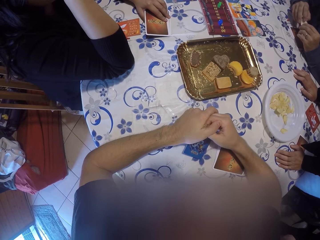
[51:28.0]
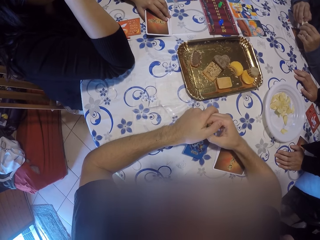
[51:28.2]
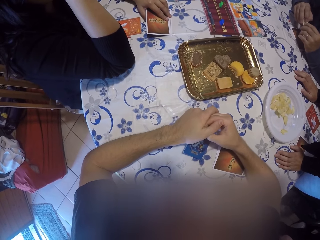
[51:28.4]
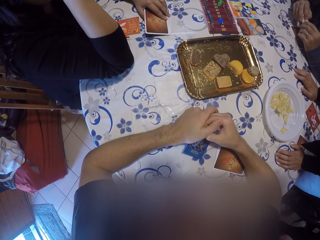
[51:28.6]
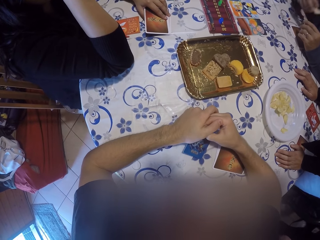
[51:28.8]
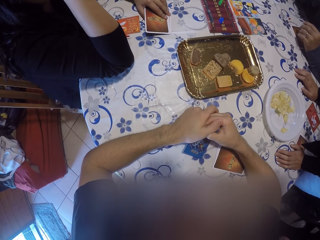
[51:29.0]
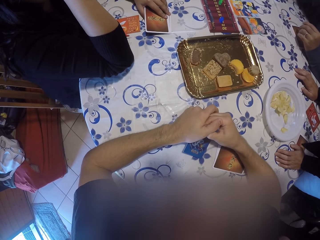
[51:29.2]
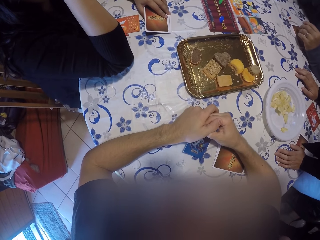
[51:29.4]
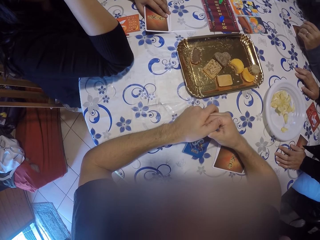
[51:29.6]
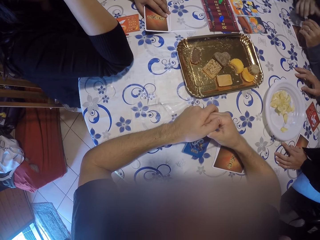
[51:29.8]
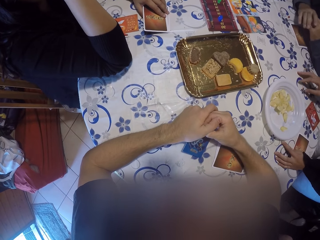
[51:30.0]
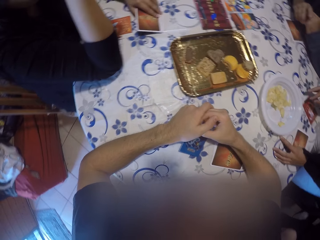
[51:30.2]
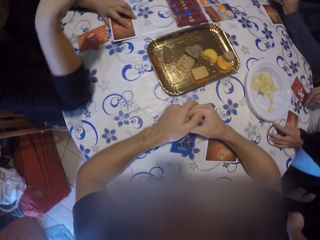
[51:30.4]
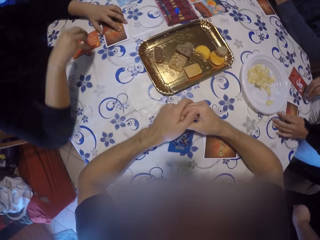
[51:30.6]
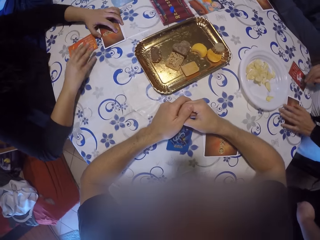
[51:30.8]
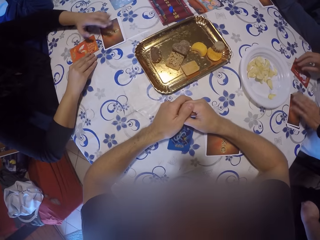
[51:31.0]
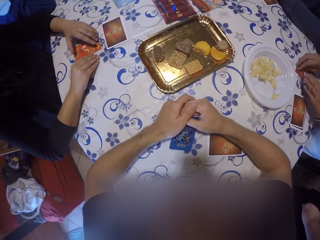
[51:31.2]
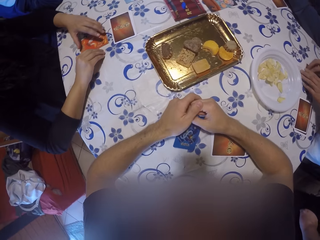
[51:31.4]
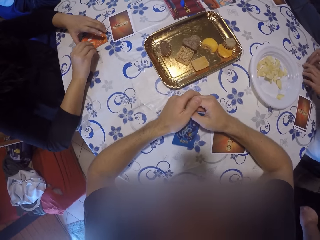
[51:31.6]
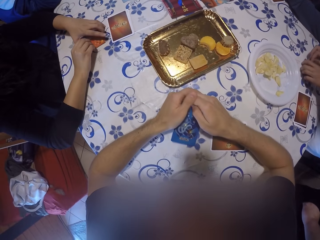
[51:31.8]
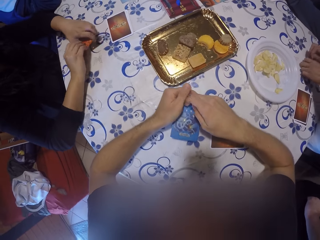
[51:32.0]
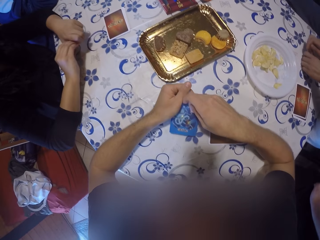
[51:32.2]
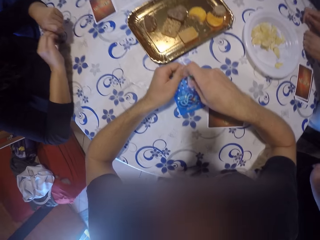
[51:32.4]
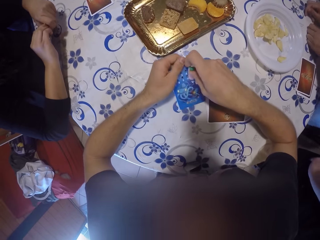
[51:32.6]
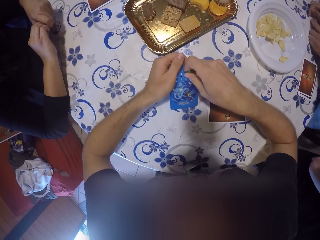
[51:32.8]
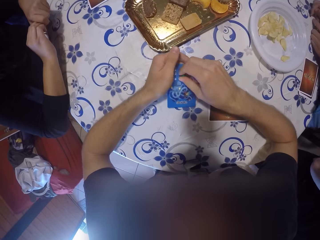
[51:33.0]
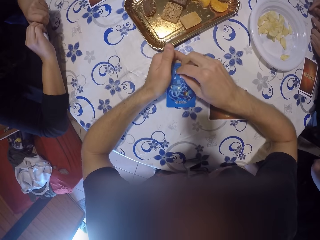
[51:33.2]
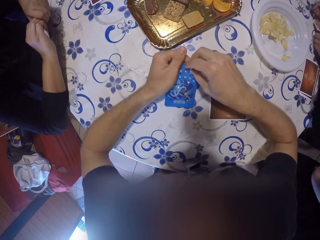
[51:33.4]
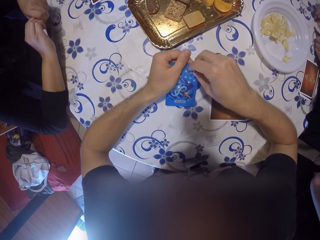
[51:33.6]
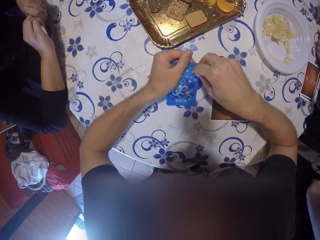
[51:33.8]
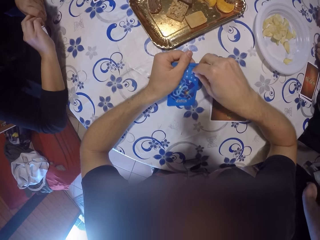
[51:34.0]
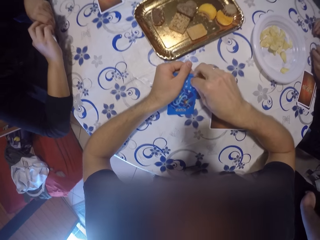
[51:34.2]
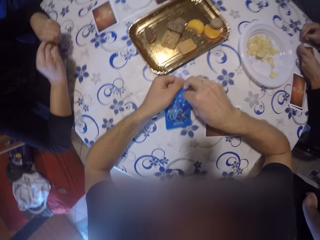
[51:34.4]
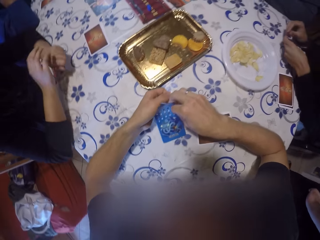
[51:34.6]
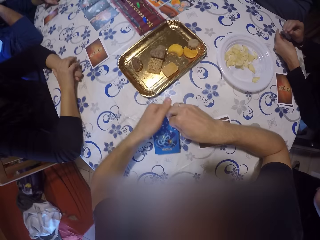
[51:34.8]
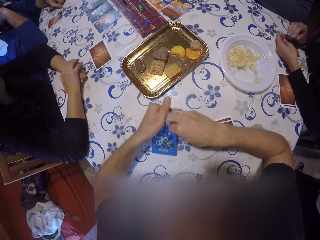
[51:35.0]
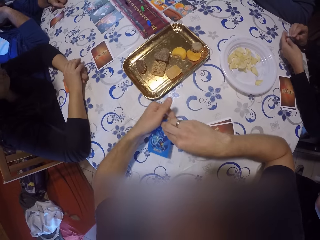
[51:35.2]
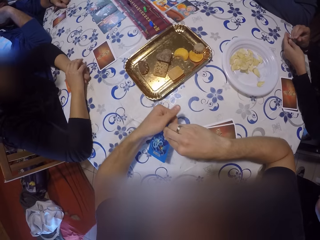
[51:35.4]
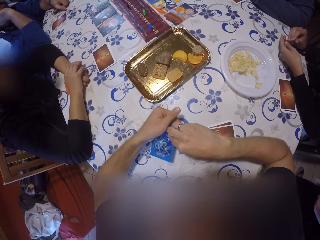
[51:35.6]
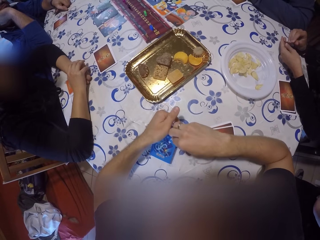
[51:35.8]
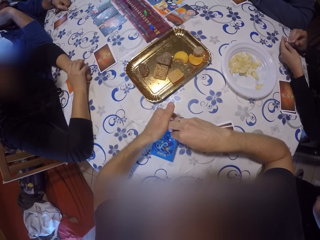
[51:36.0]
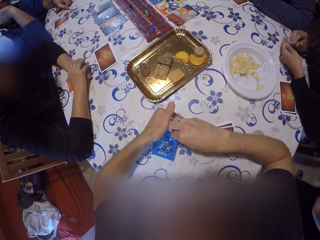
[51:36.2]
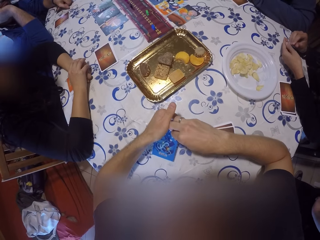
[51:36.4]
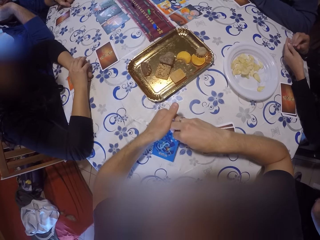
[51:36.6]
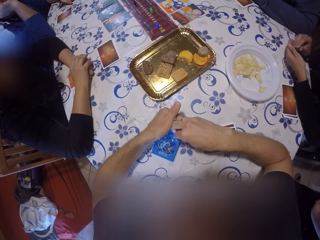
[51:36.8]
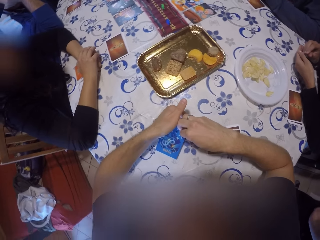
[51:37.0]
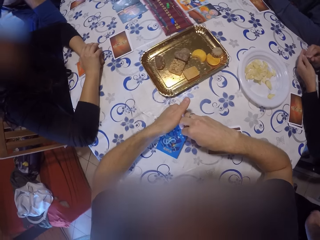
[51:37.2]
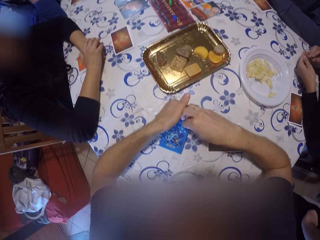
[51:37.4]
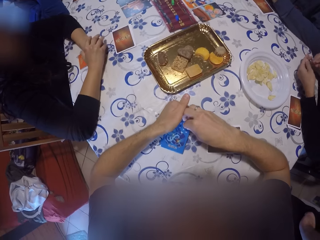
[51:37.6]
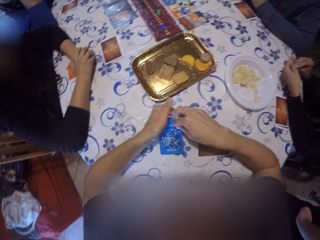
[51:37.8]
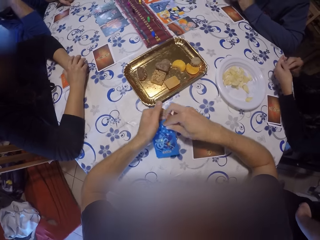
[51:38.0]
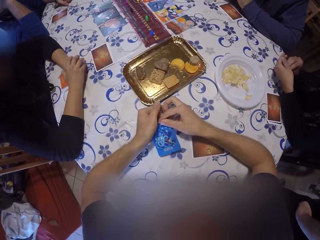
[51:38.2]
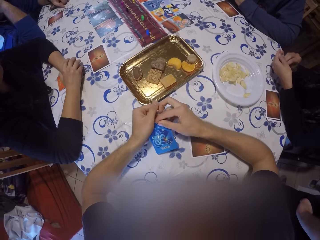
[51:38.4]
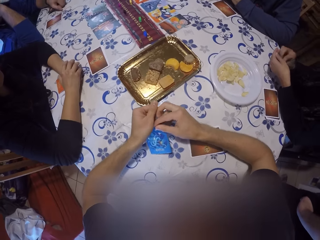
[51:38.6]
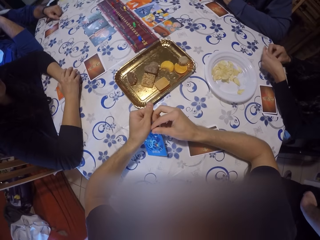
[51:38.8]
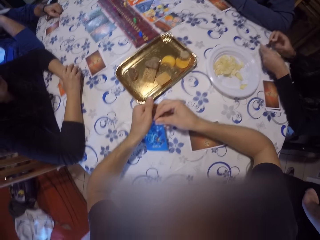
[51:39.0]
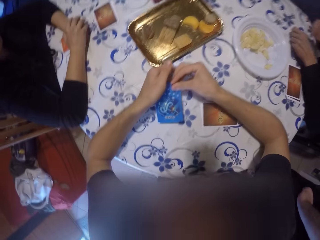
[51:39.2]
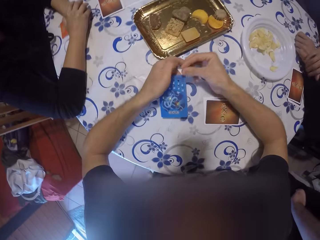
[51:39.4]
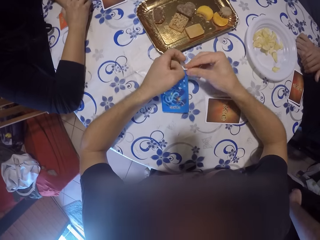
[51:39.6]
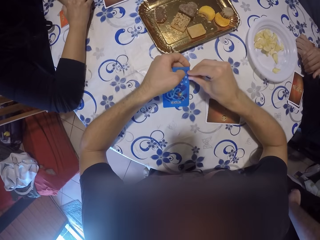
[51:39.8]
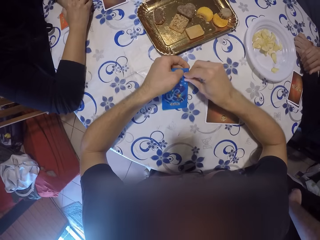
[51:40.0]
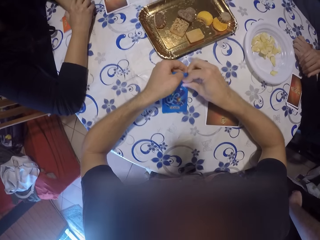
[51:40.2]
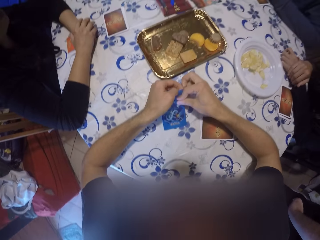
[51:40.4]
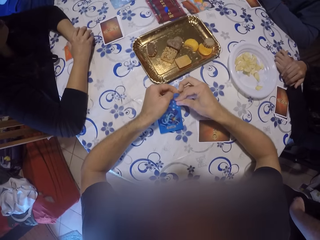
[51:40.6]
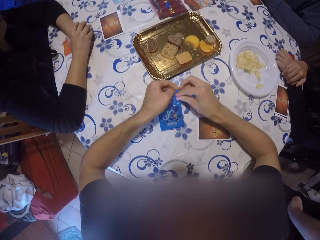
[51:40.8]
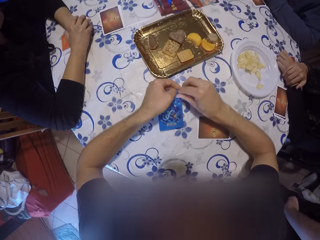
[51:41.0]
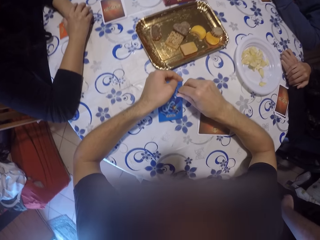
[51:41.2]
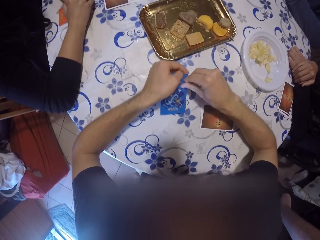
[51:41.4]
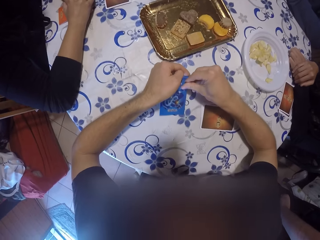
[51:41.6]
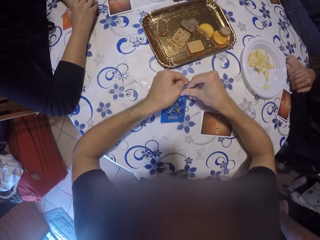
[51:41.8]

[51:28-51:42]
A woman takes a card on the table with both hands. She places her hands on the card. The woman drops the card in her hands on the table. Another woman checks a card. The camera wearer looks around the table.

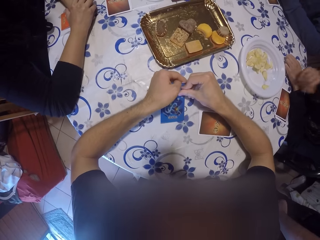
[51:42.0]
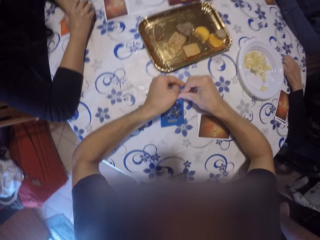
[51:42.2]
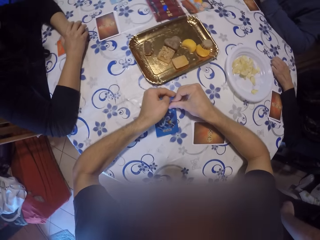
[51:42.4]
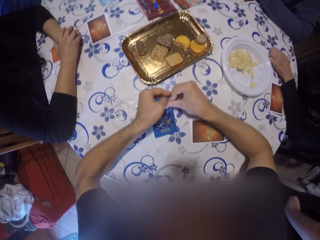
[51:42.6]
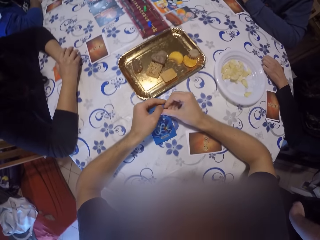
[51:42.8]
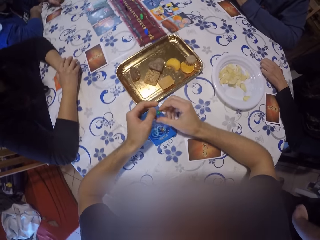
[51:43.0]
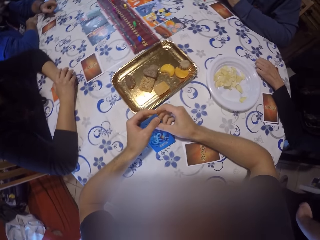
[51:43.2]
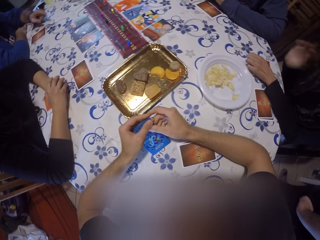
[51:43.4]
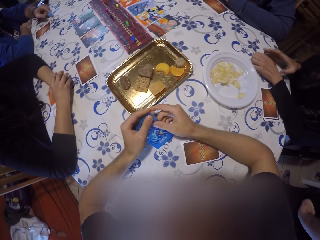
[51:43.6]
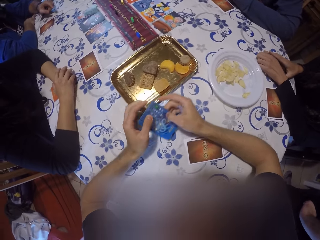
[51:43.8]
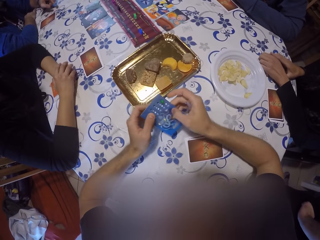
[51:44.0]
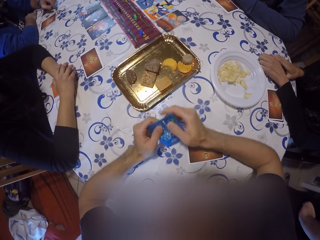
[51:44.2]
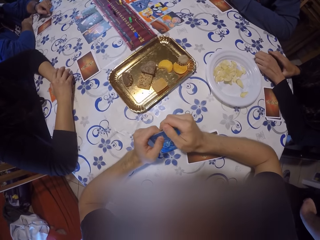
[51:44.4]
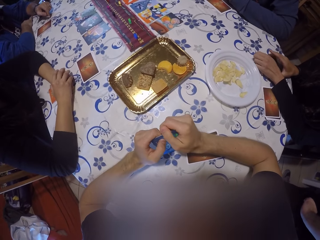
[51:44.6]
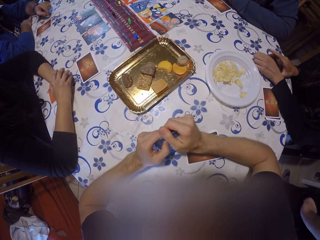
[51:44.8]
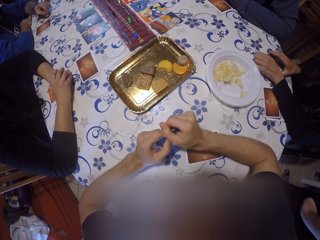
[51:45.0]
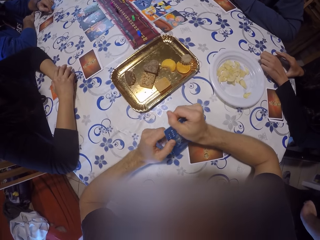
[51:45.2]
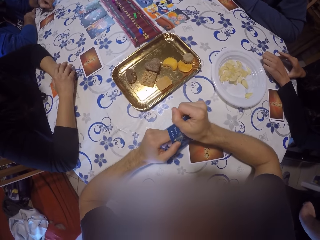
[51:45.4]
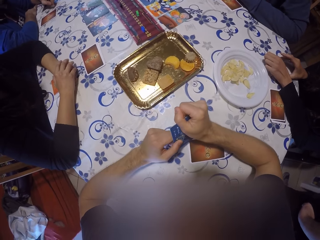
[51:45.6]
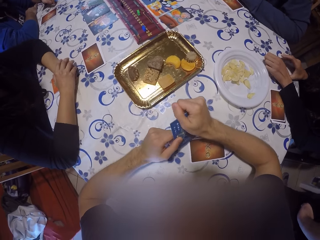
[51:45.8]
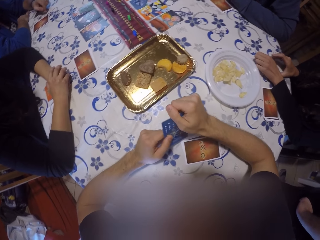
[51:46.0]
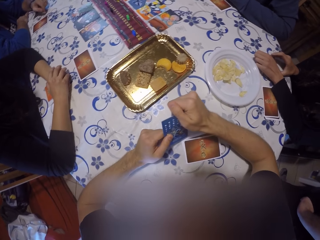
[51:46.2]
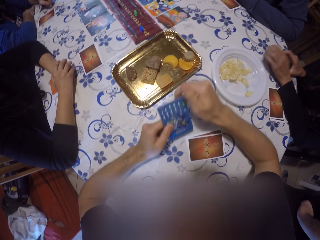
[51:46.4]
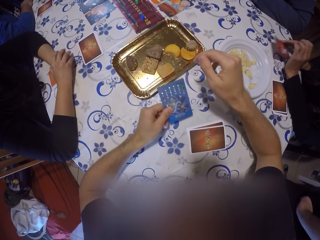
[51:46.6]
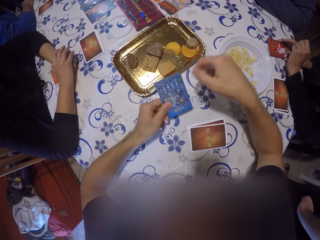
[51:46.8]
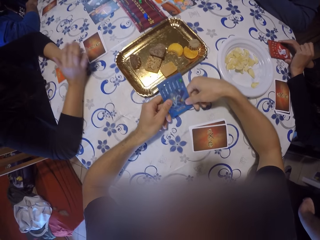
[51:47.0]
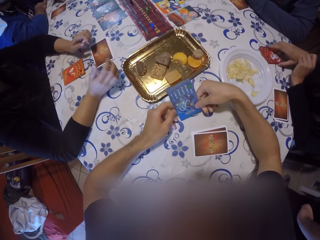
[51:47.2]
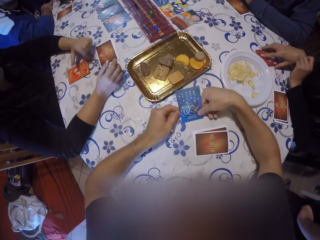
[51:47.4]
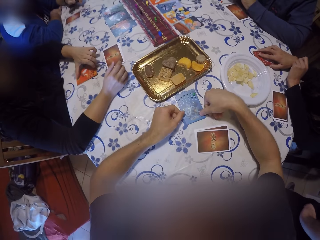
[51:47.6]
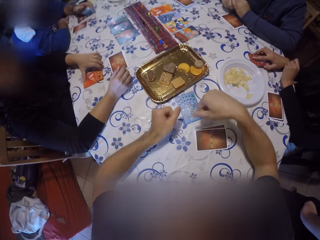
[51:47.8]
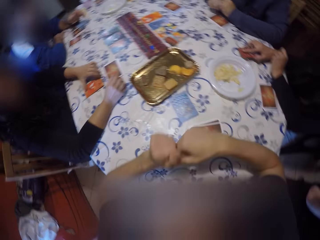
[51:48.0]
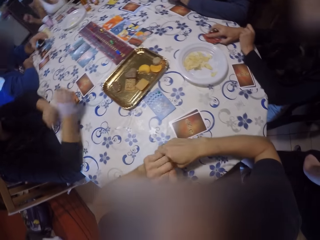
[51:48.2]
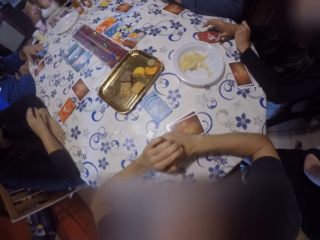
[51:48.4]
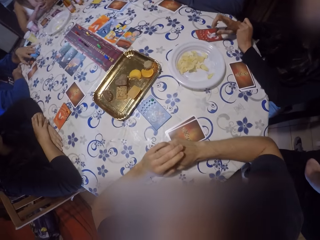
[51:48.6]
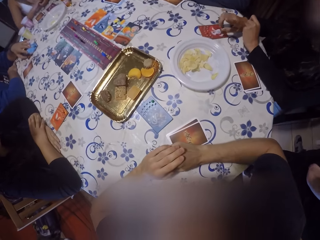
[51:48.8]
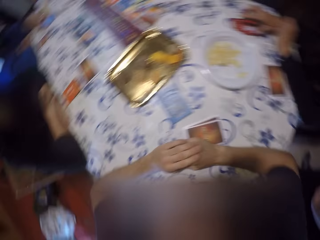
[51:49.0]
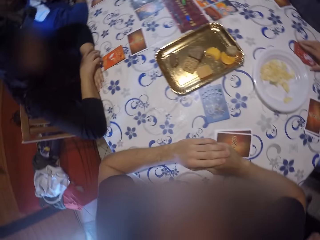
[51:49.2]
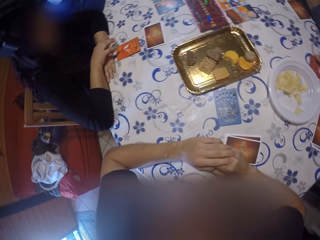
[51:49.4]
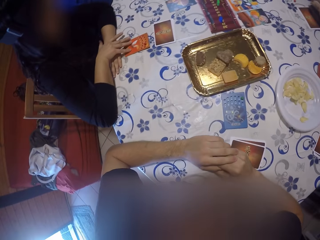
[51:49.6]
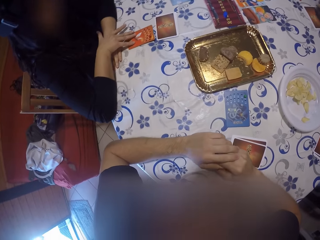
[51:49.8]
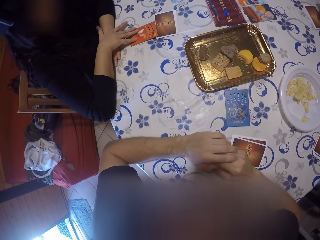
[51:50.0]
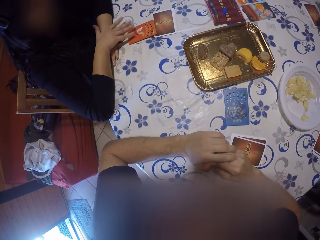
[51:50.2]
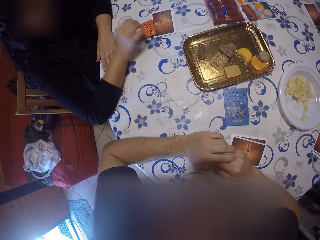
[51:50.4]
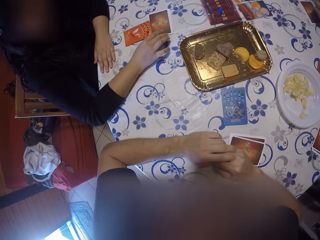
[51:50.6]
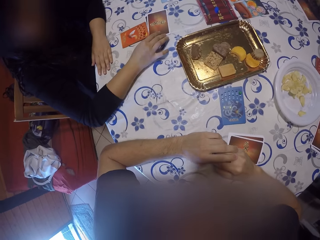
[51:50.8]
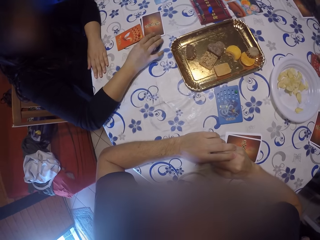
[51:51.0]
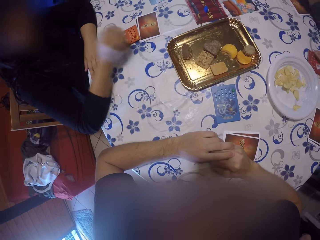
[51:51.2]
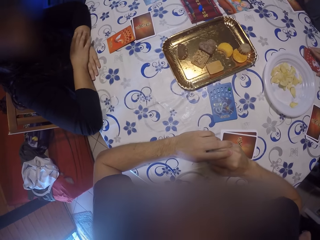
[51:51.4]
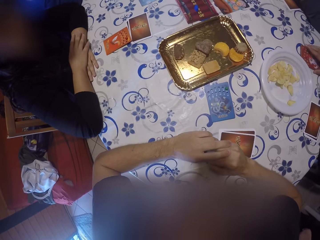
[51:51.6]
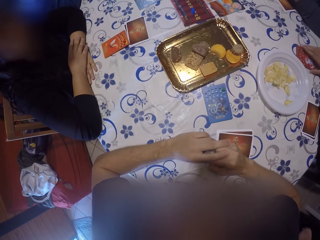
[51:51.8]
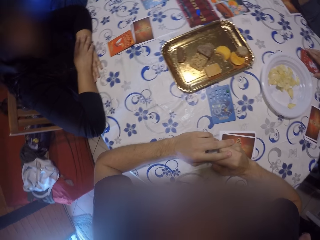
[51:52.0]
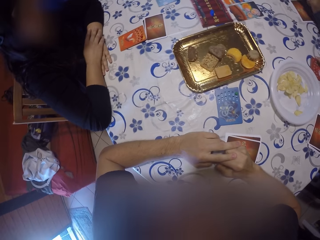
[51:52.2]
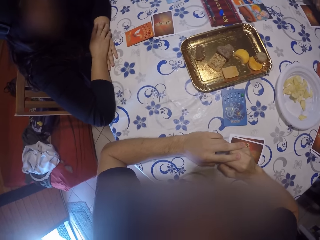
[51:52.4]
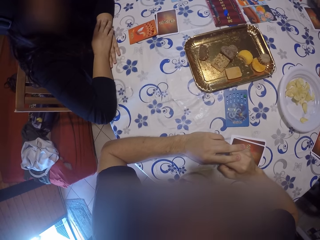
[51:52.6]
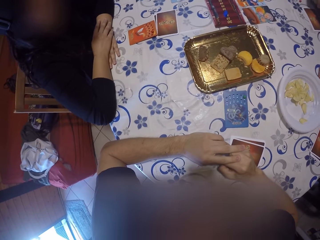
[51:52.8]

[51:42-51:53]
A woman removes her hands from the card on the table. The camera wearer drops the card on the table with both hands. The woman adjusts the card on the table with her left hand. A man moves the card on the table with his right hand. Another man pushes the card and touches the card.
